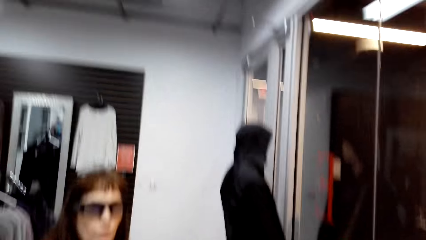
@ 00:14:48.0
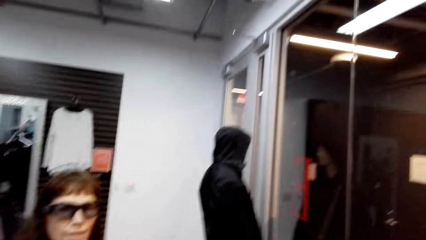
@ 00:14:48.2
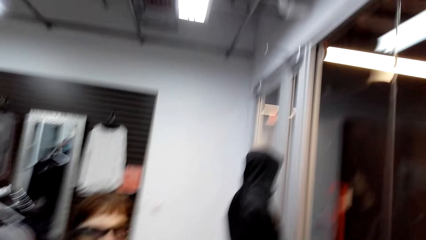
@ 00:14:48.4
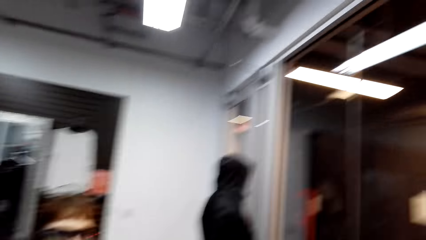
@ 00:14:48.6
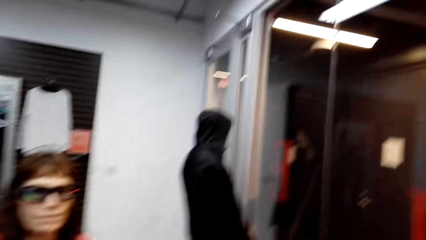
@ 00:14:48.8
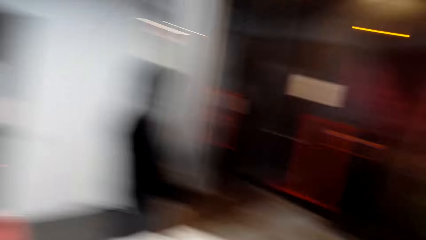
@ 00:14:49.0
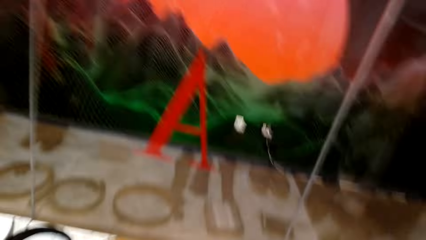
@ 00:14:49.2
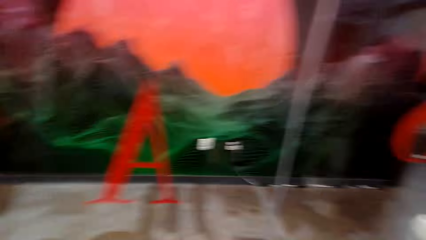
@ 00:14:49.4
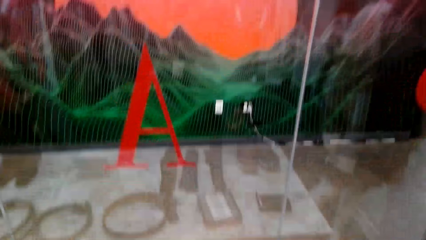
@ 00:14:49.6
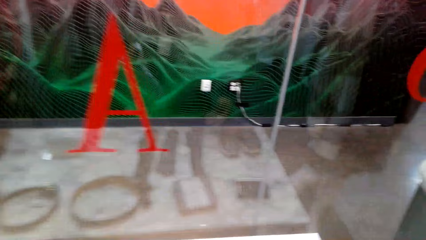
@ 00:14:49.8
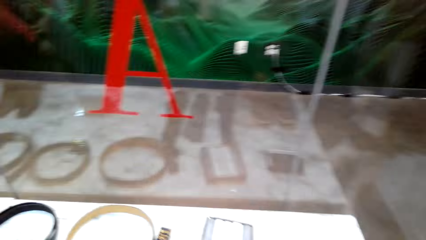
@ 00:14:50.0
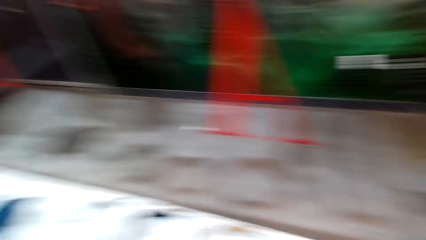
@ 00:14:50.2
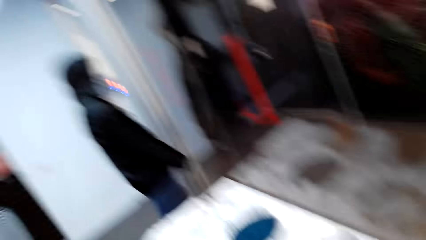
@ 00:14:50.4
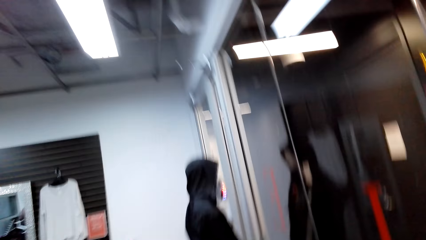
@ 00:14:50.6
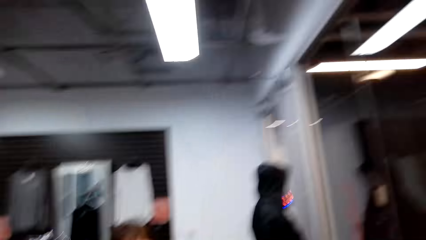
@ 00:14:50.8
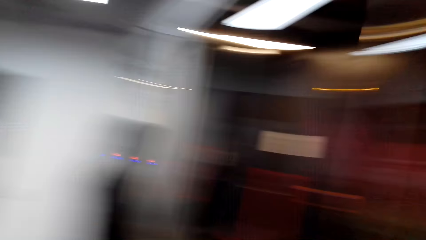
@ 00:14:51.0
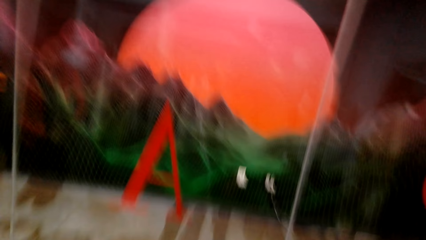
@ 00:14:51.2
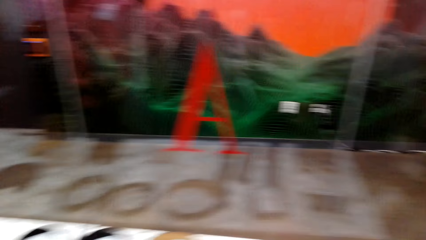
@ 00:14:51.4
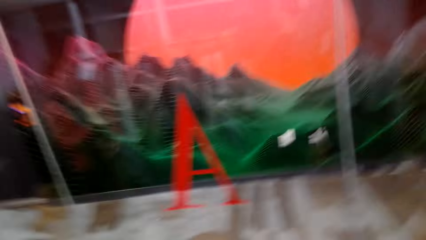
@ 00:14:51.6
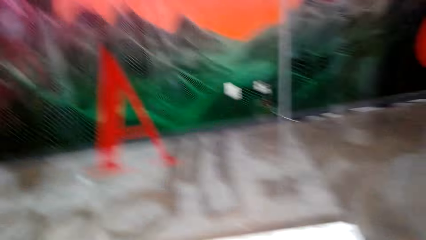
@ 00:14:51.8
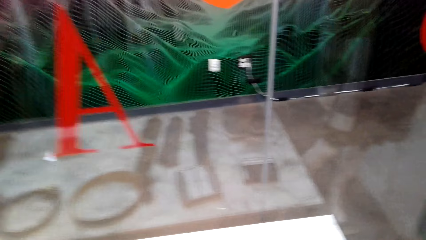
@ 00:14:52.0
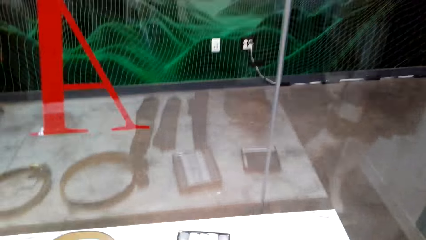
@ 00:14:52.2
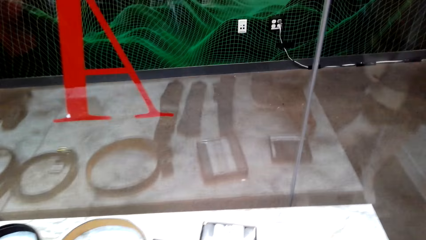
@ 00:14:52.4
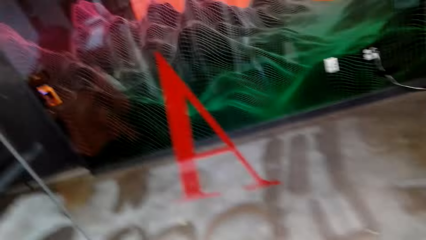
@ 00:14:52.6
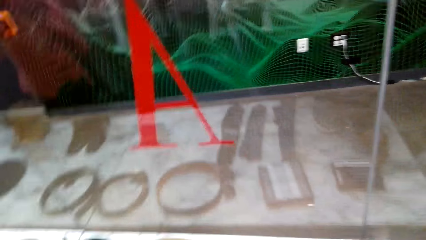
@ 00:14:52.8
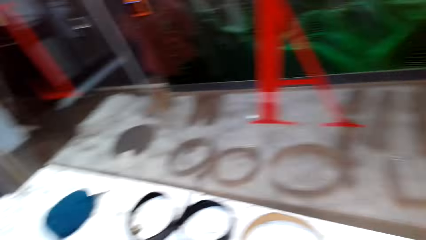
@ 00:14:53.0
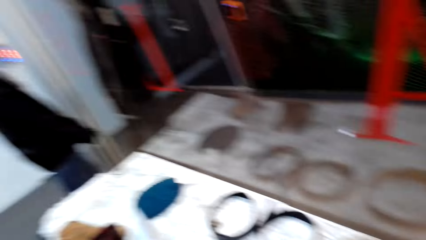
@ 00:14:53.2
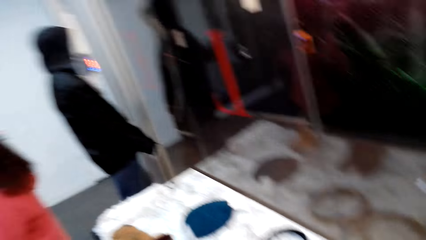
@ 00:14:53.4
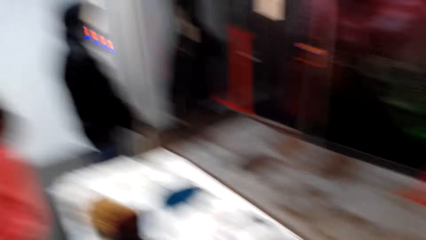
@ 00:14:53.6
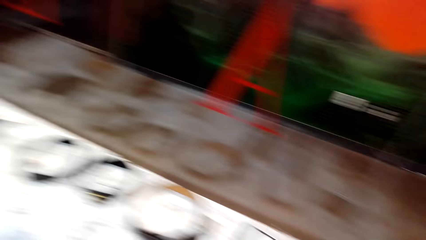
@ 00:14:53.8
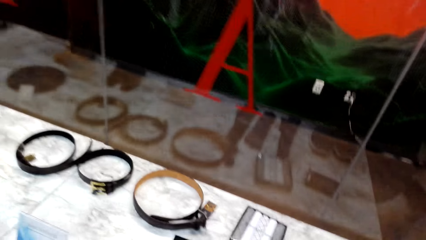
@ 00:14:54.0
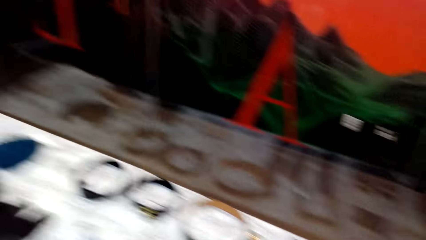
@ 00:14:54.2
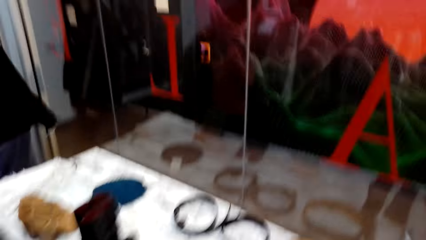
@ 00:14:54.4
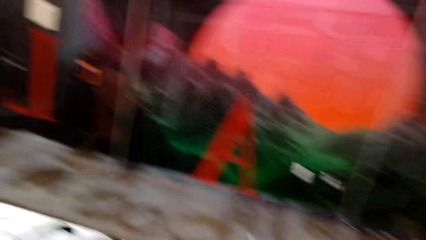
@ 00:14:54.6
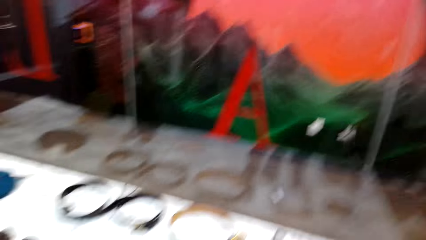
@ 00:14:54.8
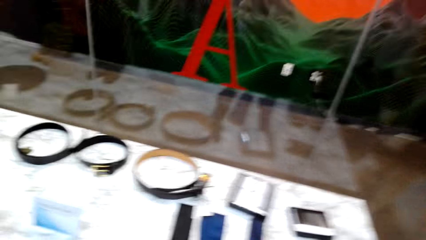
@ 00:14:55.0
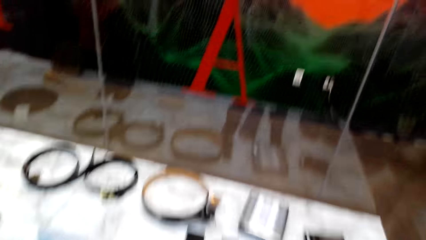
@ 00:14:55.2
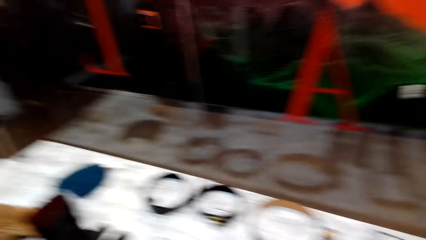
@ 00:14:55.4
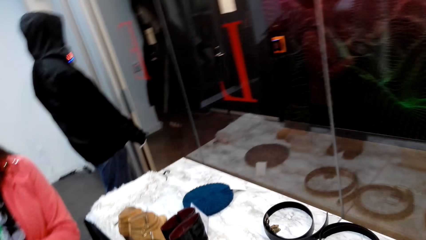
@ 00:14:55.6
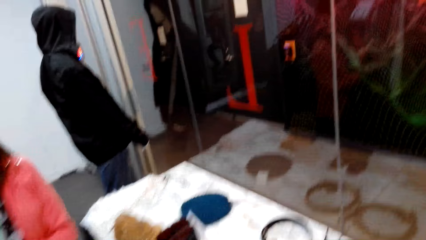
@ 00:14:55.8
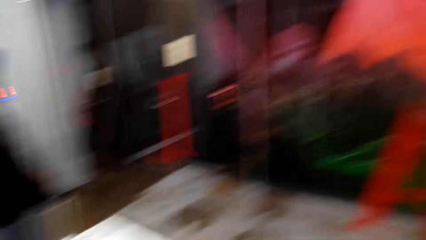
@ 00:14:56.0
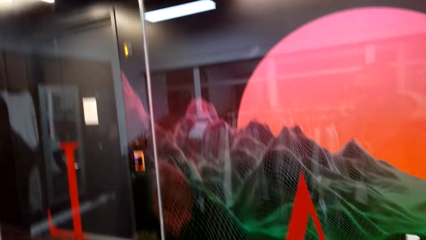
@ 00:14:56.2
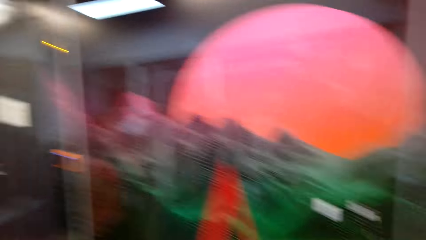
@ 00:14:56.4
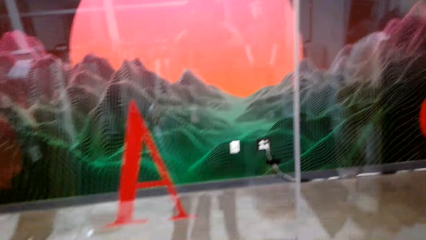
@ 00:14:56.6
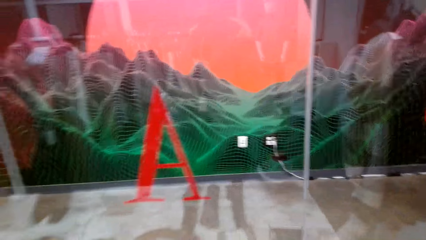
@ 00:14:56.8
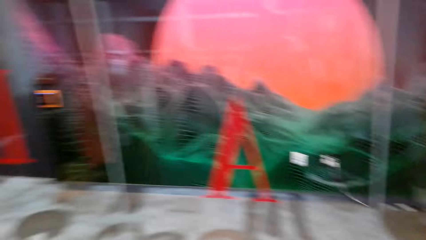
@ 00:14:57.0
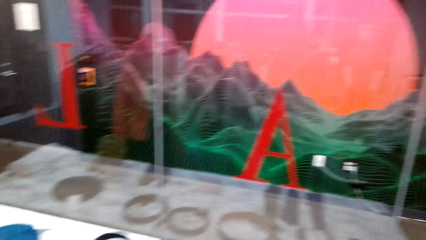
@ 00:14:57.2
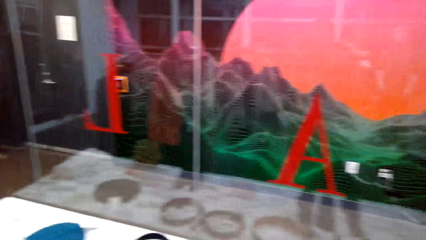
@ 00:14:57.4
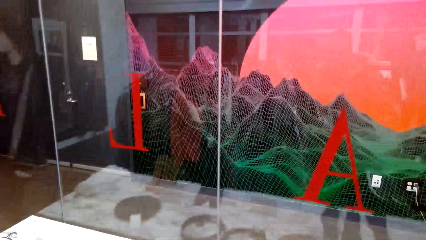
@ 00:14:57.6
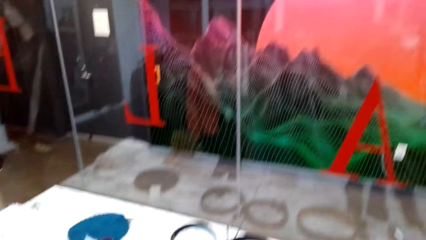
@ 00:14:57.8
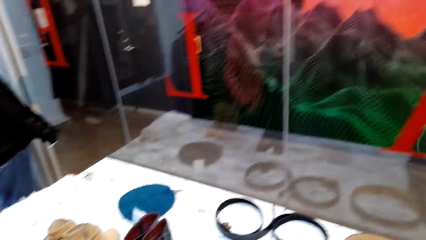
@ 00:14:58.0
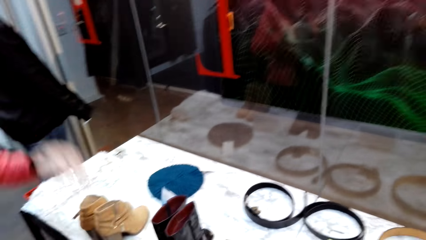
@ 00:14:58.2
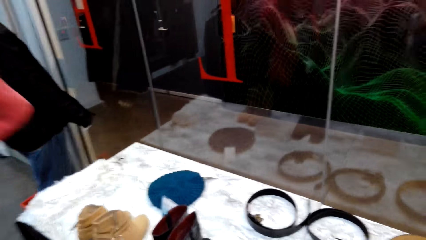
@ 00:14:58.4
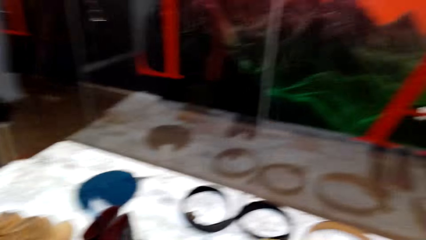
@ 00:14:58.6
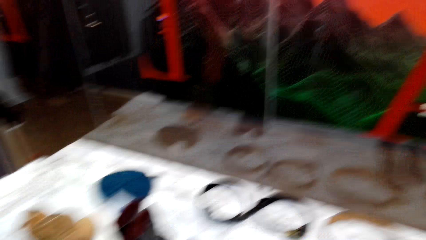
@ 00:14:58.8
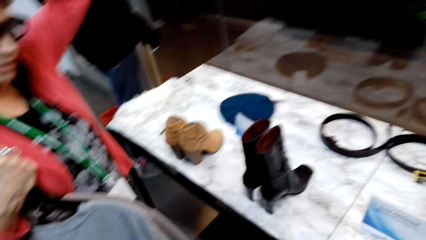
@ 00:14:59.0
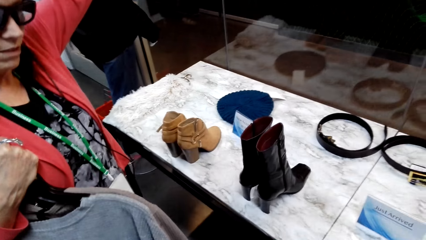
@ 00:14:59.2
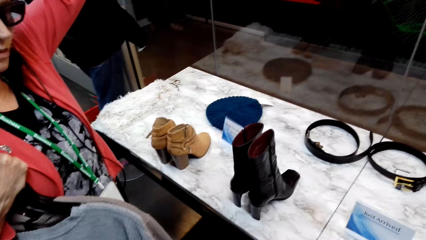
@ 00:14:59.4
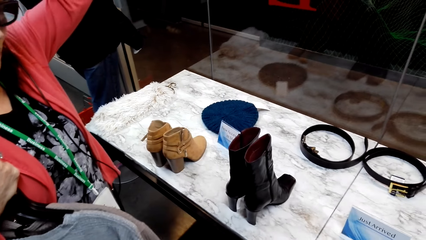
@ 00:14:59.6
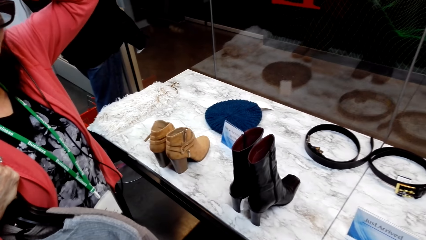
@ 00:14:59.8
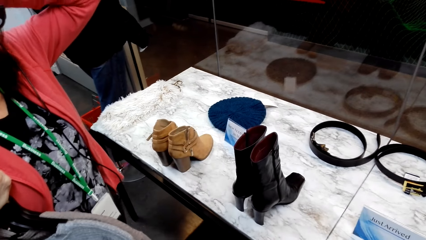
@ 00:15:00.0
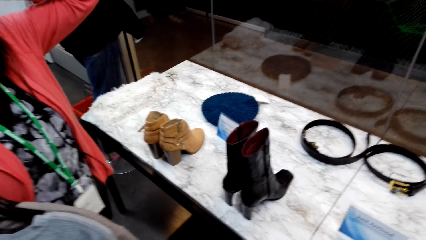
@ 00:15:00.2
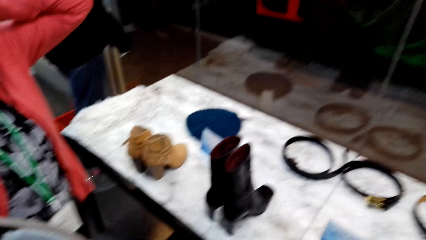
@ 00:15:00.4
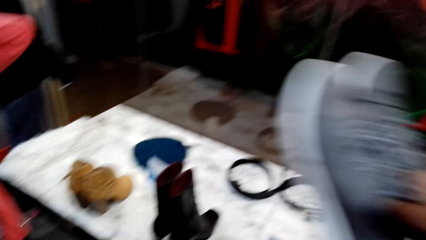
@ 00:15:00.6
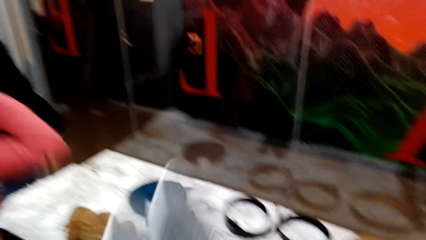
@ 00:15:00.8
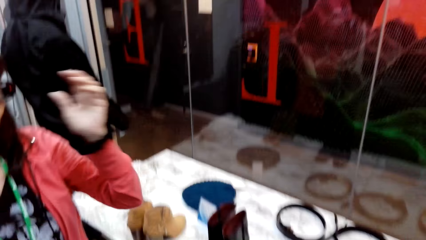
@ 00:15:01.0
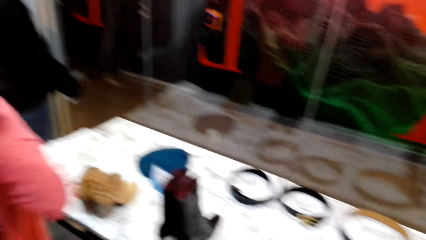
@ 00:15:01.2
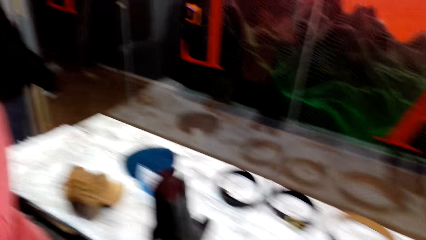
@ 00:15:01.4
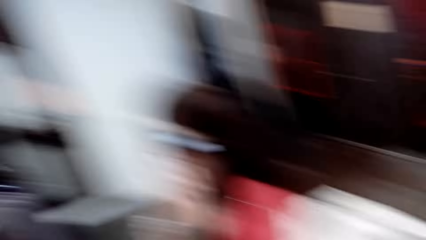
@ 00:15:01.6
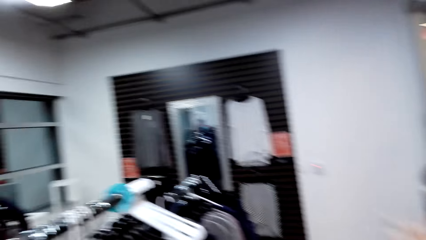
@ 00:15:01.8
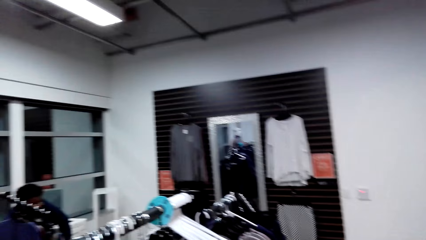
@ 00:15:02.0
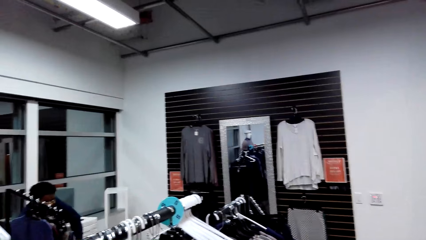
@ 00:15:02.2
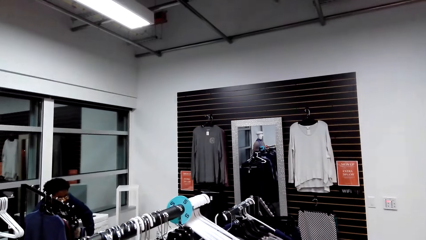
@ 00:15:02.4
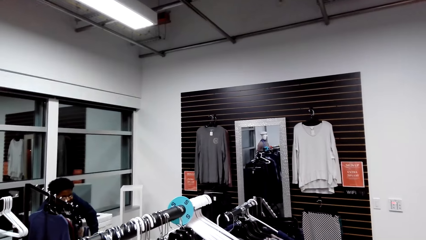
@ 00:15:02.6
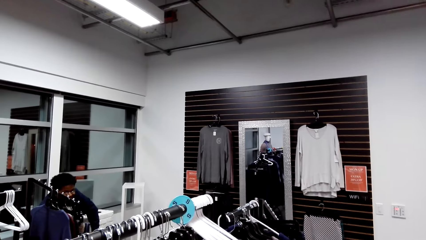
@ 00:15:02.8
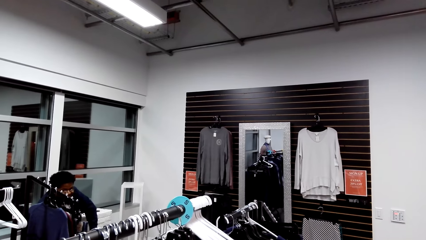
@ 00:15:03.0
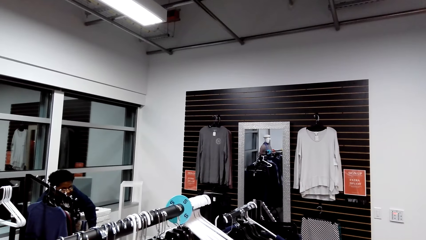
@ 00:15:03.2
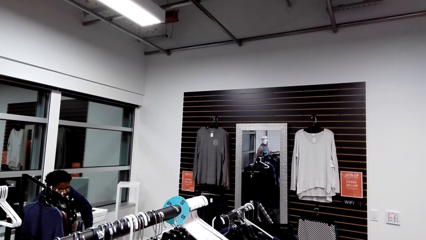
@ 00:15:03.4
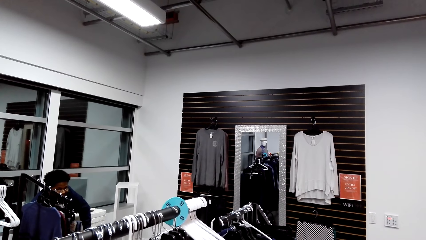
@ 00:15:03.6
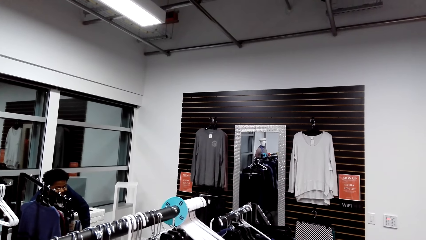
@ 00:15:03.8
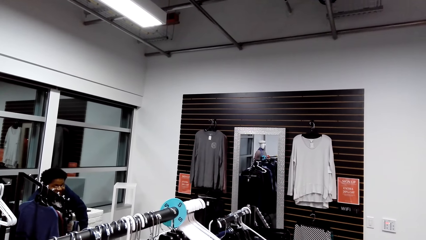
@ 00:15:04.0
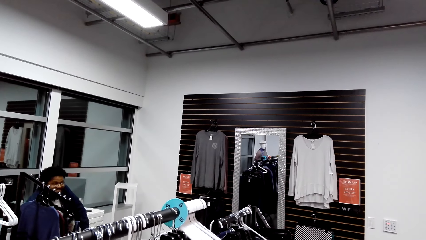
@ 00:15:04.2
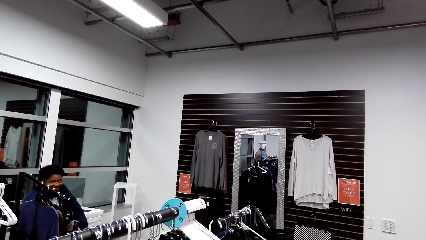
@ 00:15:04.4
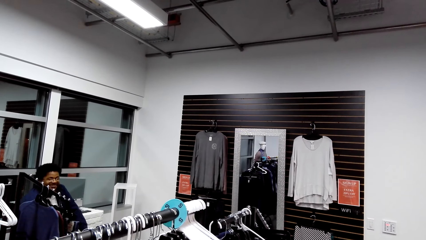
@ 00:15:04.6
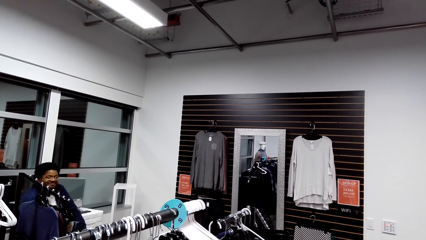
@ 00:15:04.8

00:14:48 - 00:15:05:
The camera wearer converses with a woman. They look around the table. They dialogue with the woman. The woman touches her hair. The camera wearer looks around the clothing store.
